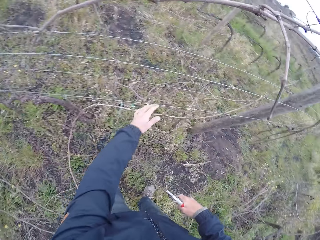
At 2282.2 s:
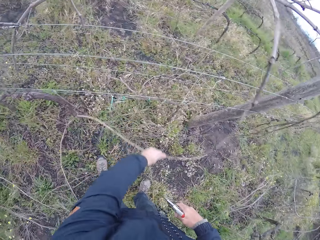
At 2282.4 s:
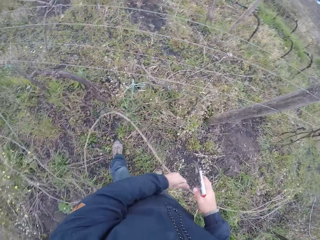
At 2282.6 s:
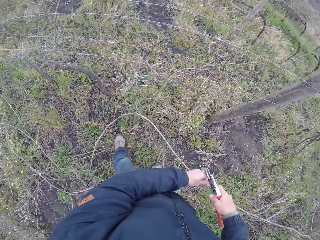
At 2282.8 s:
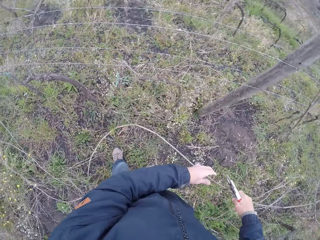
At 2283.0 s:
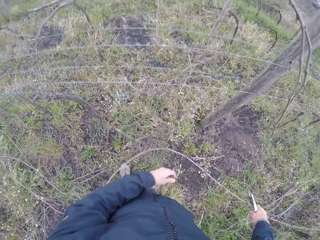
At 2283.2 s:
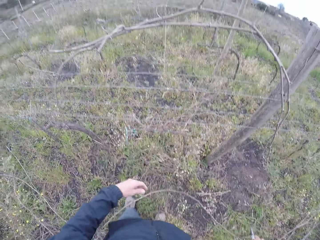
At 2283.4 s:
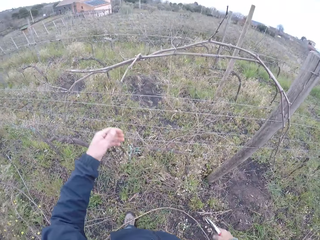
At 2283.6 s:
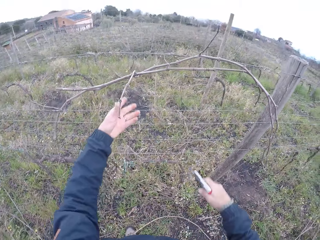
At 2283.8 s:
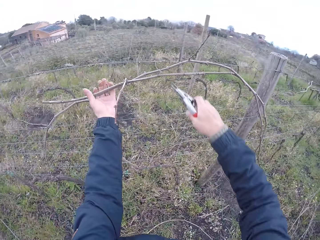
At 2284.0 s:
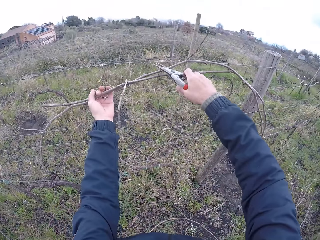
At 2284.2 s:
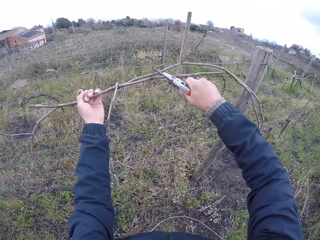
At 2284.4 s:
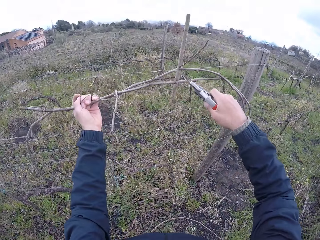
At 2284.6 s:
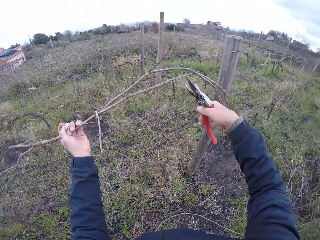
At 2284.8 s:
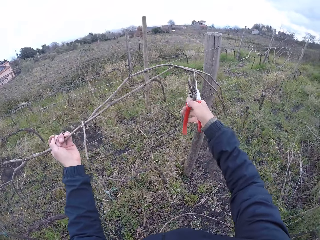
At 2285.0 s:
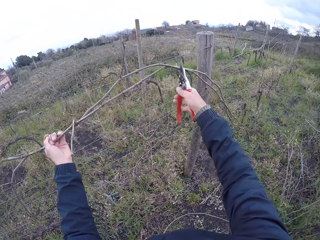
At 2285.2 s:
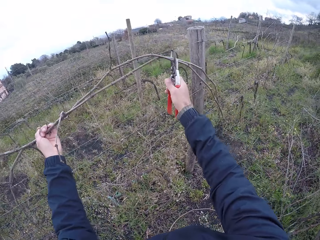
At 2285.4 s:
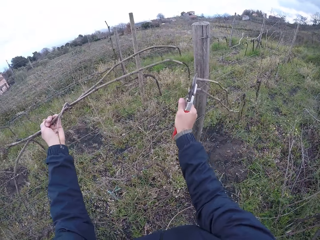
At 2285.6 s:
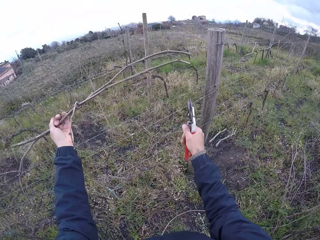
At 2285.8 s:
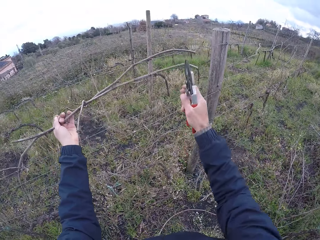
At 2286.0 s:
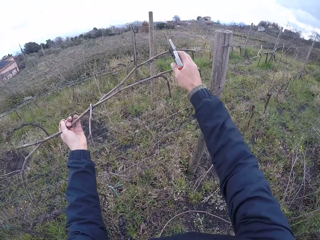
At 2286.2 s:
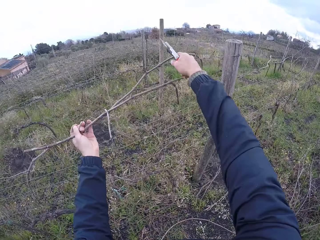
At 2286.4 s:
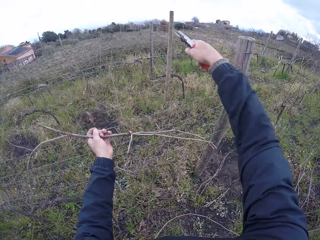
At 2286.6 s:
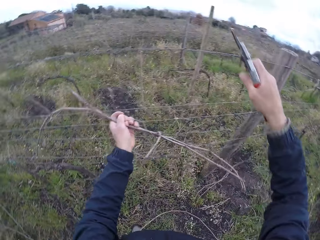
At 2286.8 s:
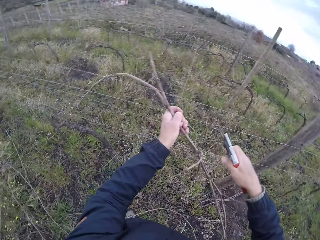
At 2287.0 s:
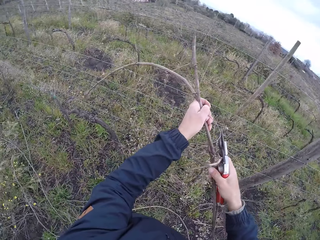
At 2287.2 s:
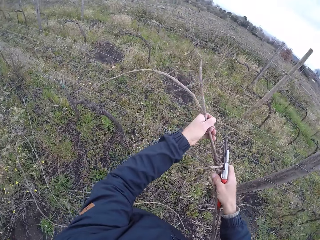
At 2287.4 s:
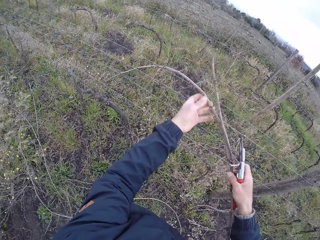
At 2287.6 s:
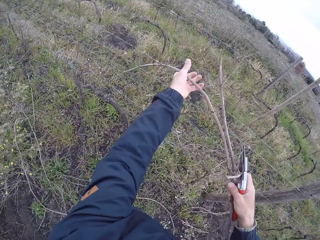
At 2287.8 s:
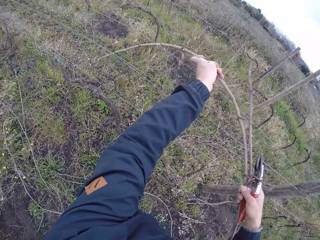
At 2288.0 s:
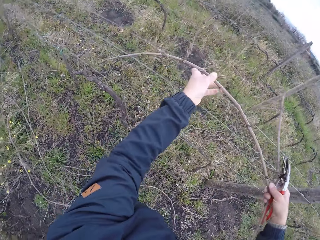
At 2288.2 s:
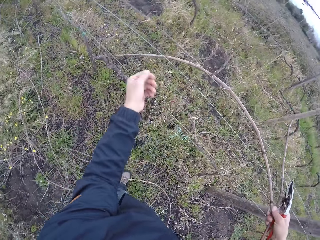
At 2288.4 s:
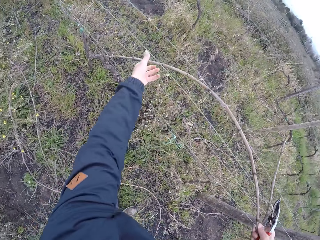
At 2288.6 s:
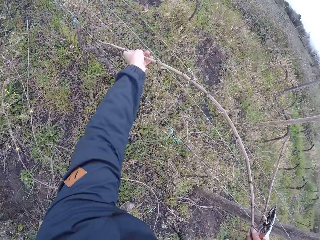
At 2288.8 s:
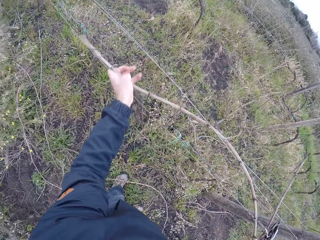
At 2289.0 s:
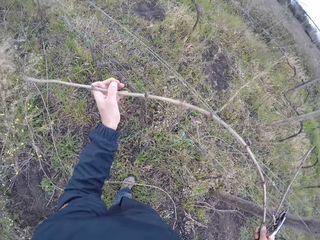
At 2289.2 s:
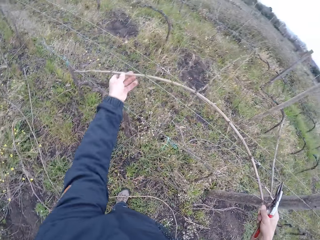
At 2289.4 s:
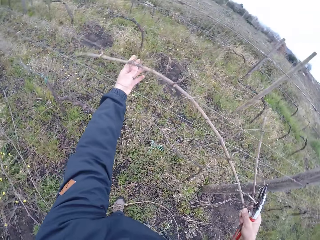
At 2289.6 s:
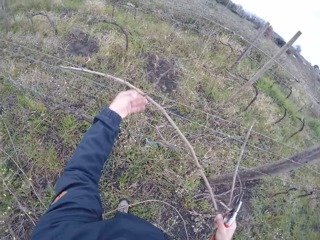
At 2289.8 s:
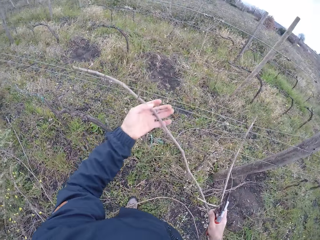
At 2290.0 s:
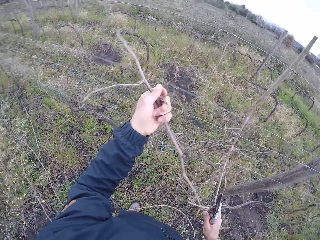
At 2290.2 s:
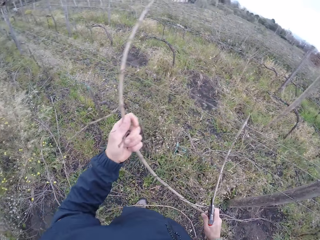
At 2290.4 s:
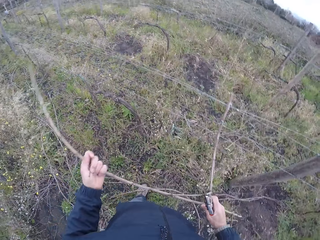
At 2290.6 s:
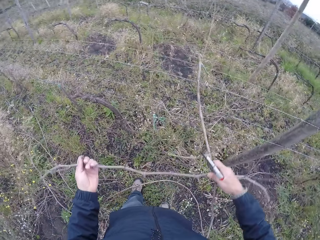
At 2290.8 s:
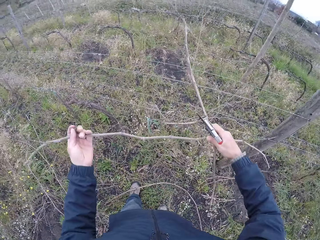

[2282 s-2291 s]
The camera wearer pulls a stick on the barbed wire fence with his left hand and passes the stick in his left hand to his right hand. He drops the stick on the floor with his right hand. He holds a stick on the barbed wire fence with his left hand. He cuts the stick with the stick cutter in his right hand. He cuts the sticks with the stick cutter in his right hand. He adjusts the sticks on the barbed wire fence with his right hand. He passes the sticks in his left hand to his right hand and pulls the sticks on the barbed wire fence with both hands.

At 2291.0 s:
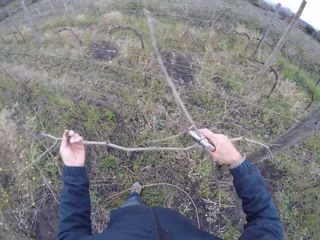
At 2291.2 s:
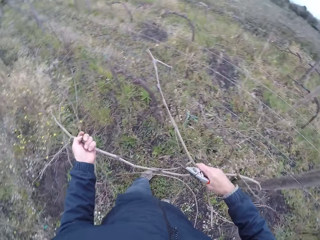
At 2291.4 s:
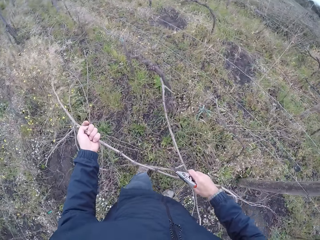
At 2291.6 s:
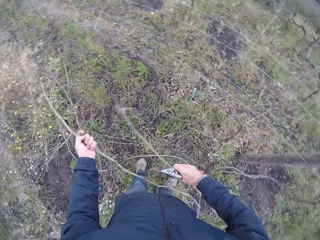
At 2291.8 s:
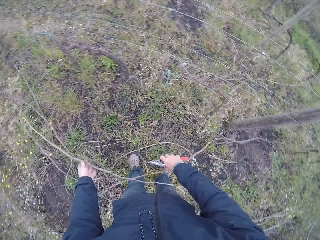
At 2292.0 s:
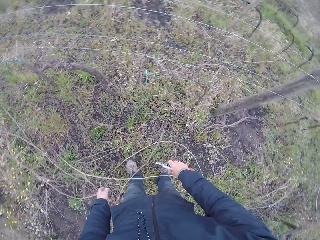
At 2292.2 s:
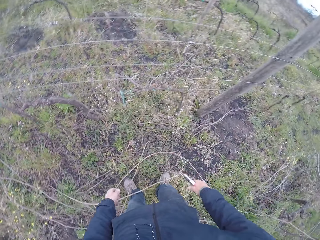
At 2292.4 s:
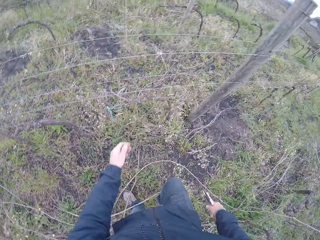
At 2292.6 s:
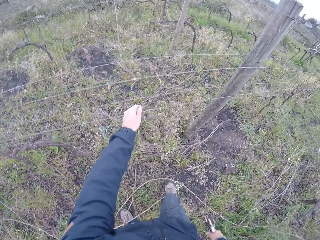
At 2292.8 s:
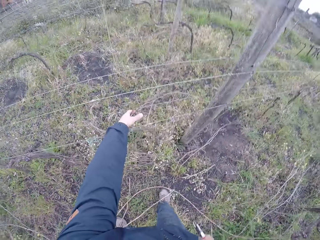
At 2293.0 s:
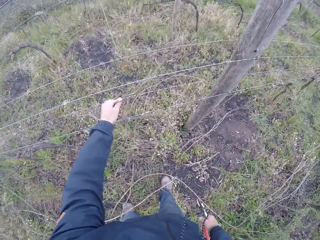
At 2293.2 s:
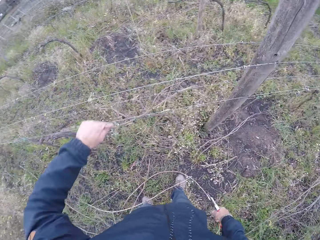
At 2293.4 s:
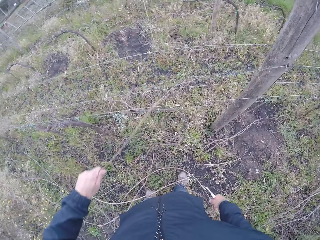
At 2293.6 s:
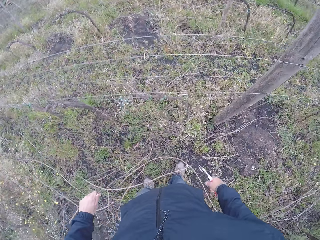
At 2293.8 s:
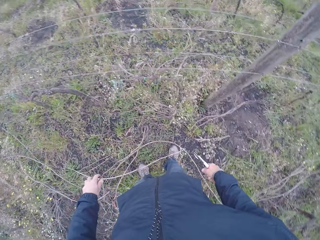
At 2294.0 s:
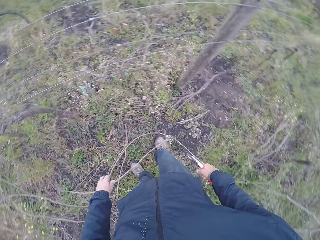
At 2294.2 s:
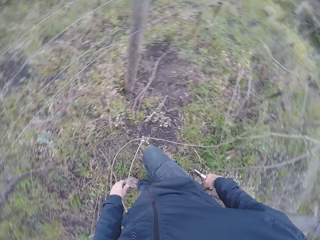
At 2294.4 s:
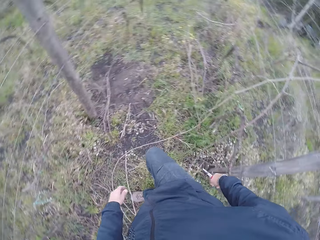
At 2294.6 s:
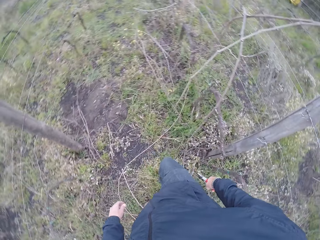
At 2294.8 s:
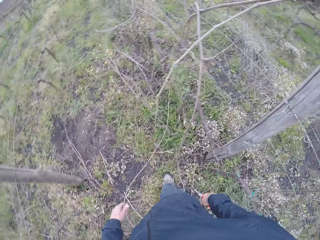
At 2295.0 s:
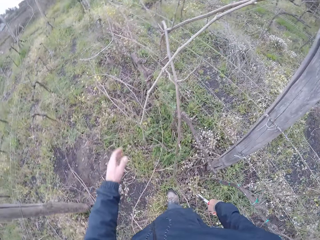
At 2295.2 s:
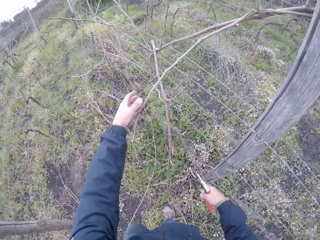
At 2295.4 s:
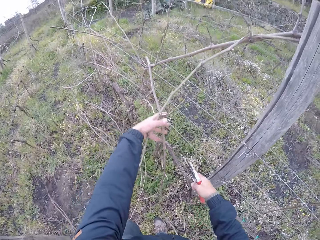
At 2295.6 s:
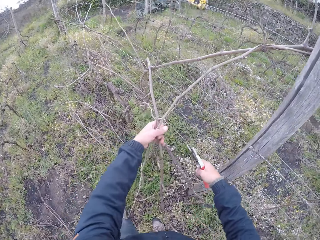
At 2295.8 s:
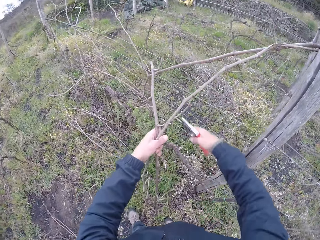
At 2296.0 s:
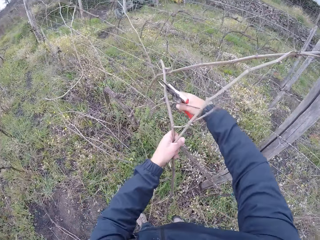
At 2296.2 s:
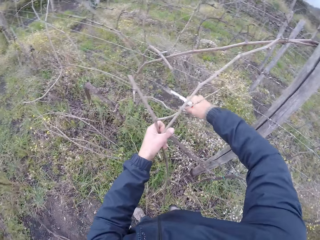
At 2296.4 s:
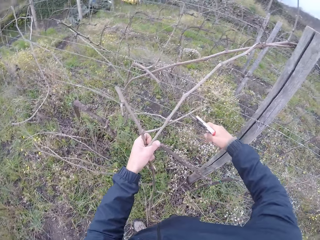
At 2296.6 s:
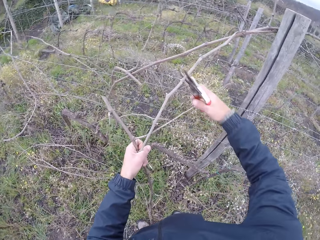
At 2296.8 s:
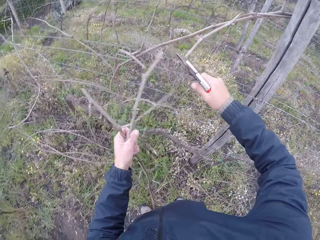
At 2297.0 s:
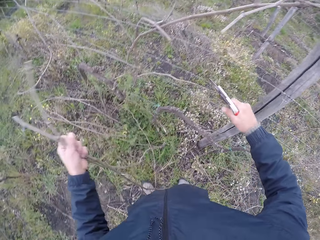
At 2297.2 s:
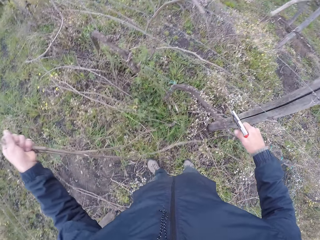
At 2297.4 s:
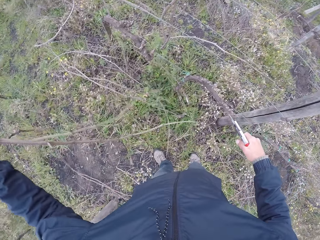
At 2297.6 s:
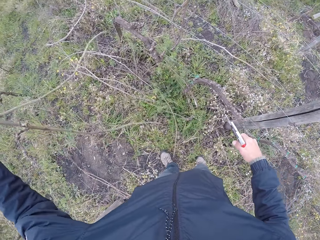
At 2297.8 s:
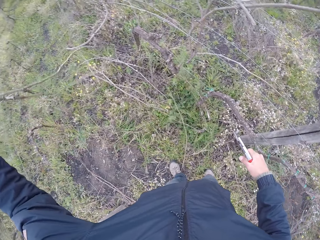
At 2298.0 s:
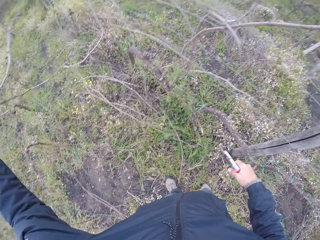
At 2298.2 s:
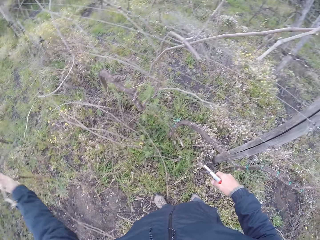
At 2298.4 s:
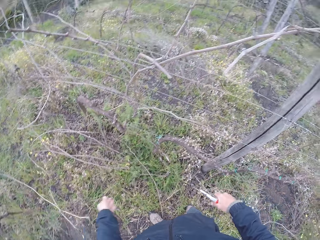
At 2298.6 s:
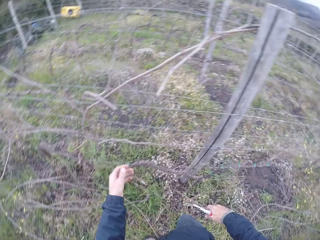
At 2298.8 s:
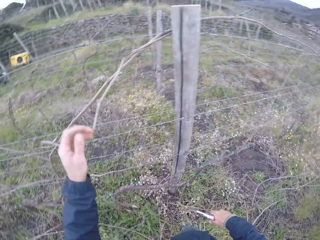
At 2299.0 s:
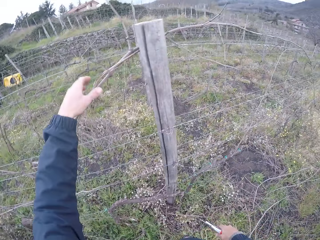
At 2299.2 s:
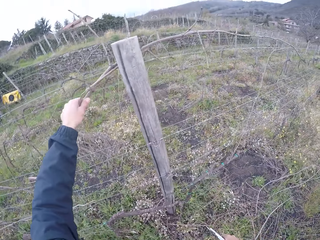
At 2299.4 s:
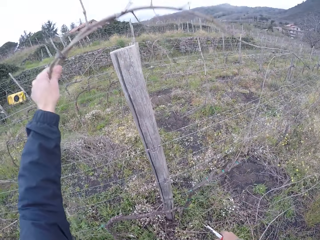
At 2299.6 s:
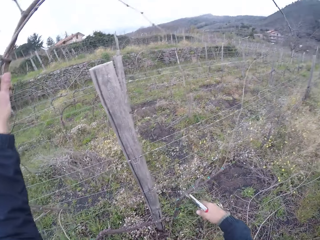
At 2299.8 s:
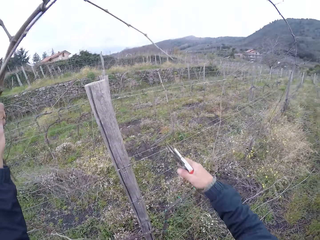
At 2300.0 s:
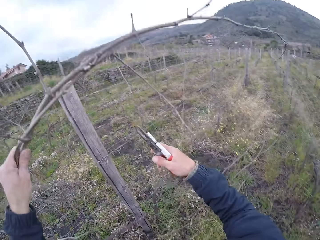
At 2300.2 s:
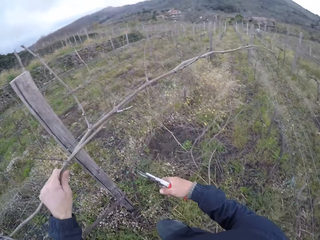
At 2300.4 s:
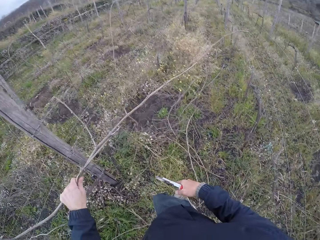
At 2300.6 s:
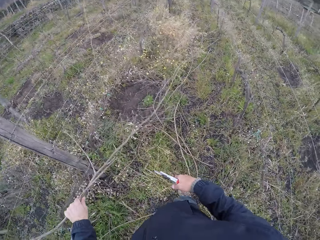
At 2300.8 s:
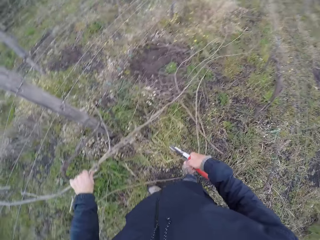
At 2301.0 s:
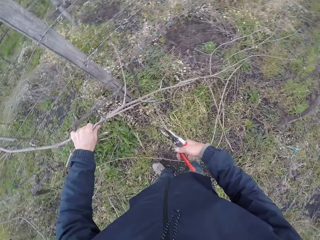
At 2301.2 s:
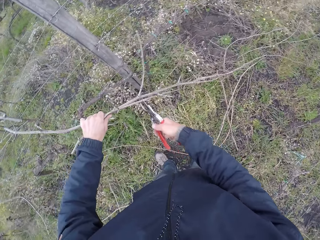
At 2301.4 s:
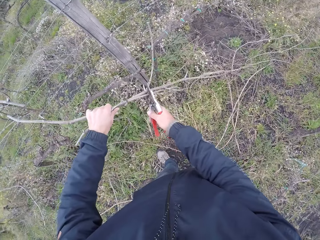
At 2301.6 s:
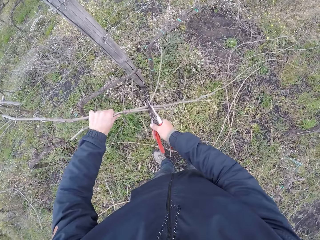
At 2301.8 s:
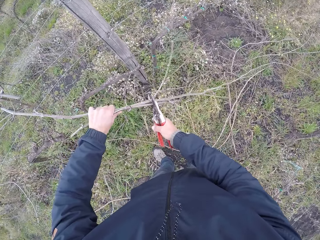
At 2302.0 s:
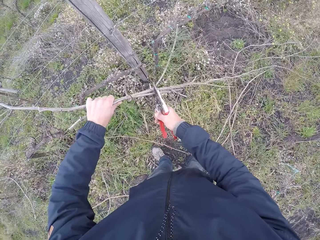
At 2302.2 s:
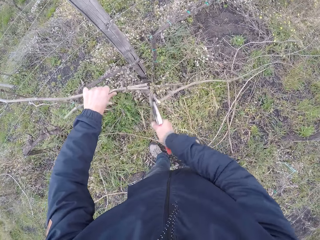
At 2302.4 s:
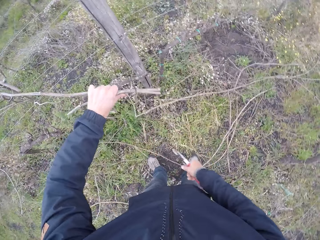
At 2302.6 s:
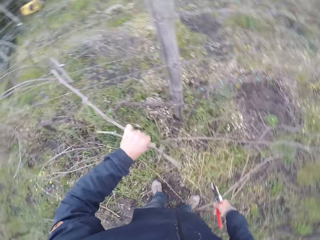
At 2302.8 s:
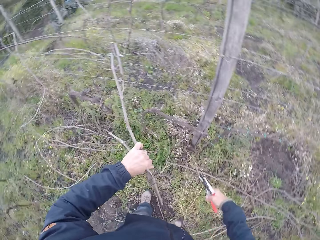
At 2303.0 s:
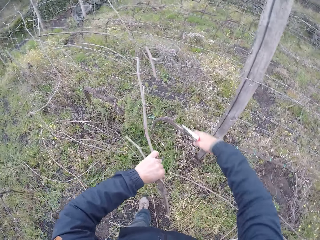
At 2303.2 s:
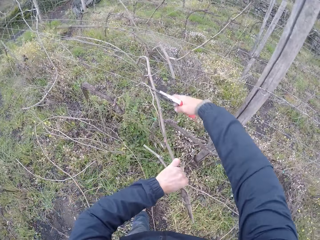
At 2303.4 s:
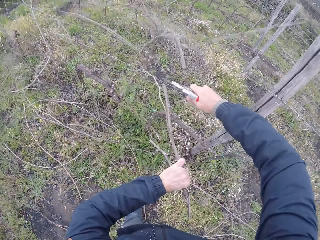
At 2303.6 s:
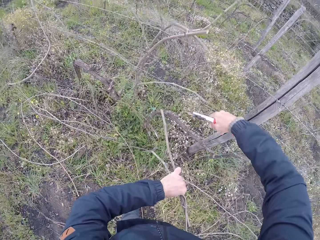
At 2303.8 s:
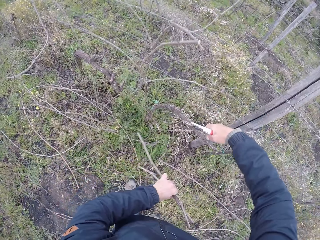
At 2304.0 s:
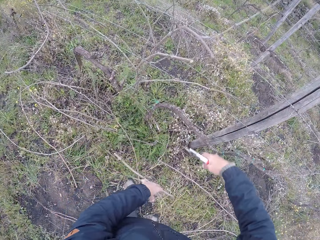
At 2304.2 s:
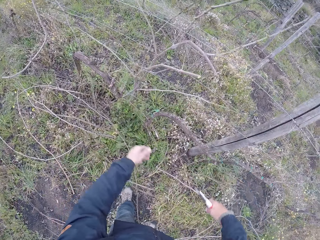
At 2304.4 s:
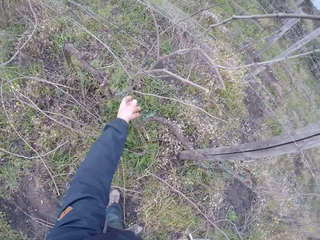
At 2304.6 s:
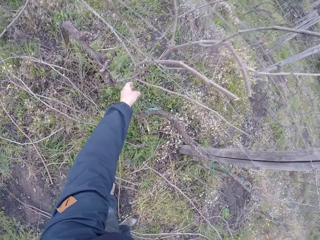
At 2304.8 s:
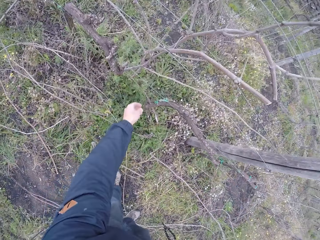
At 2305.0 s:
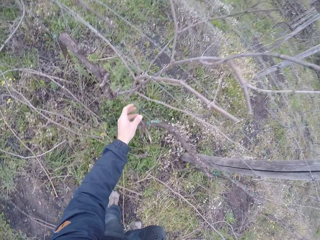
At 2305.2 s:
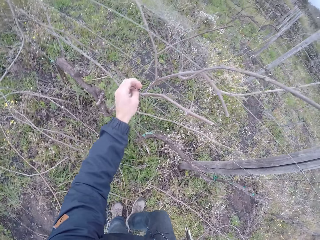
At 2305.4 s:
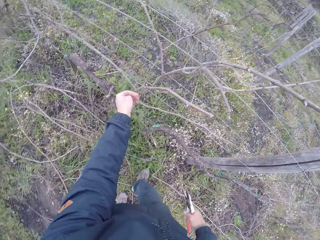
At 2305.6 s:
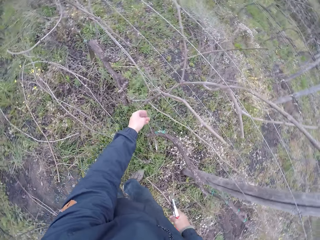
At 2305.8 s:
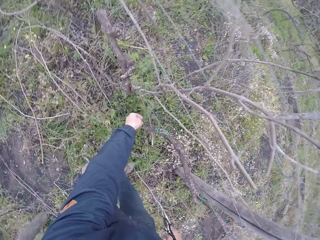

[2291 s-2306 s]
The camera wearer drops the sticks on the floor with both hands. He pulls a stick on the barbed wire fence with his left hand. He stretches the hand. He drops the stick on the floor with his left hand. He moves. He pulls a stick on the barbed wire fence with his left hand. He stretches the hand. He cuts the sticks with the stick cutter in his right hand. He cuts the sticks with the stick cutter in his right hand again. He cuts another firewood. He drops the sticks on the floor with the left hand. He pulls a stick on the barbed wire fence with his left hand. He stretches the hand. He cuts the sticks with the stick cutter in his right hand. He cuts the sticks with the stick cutter in his right hand again. He pulls firewood. He drops the sticks on the floor with the left hand. He stretches the hand.
